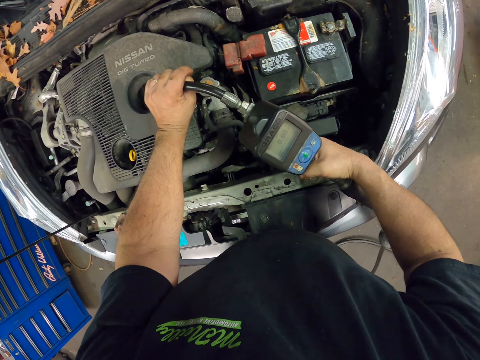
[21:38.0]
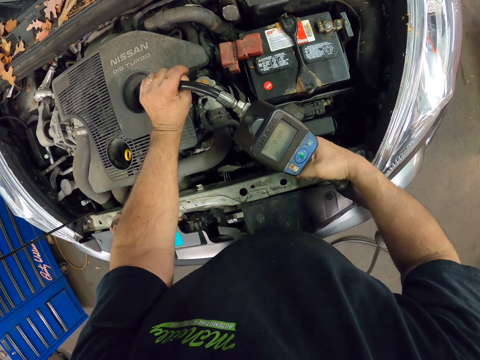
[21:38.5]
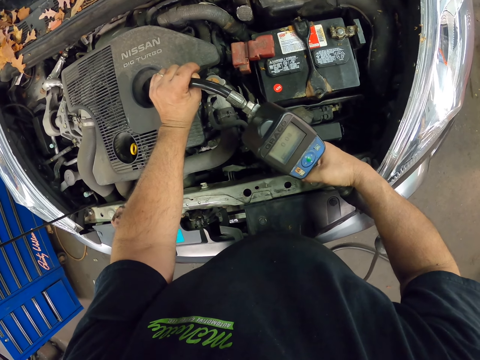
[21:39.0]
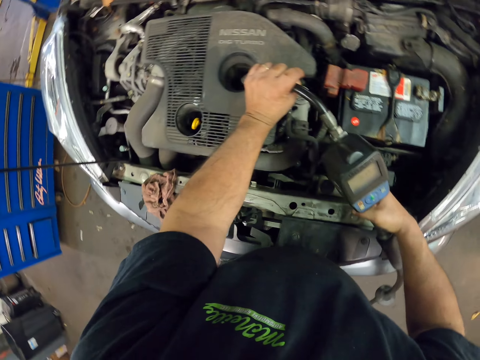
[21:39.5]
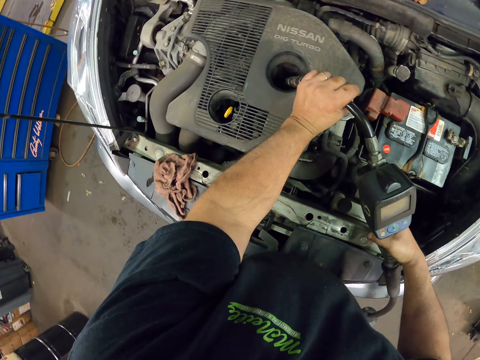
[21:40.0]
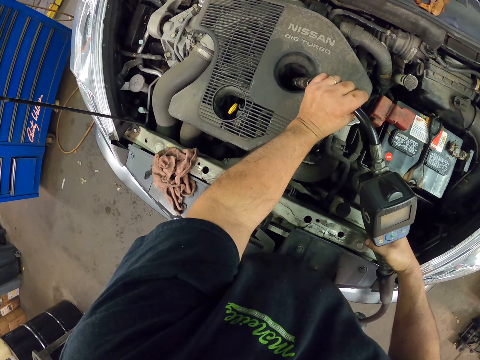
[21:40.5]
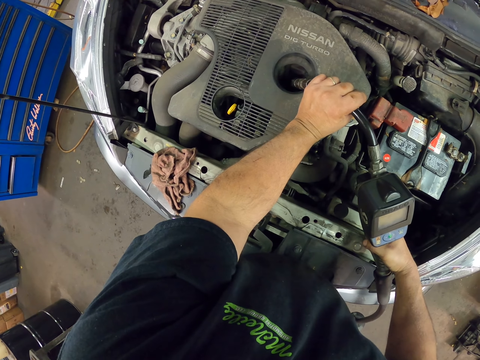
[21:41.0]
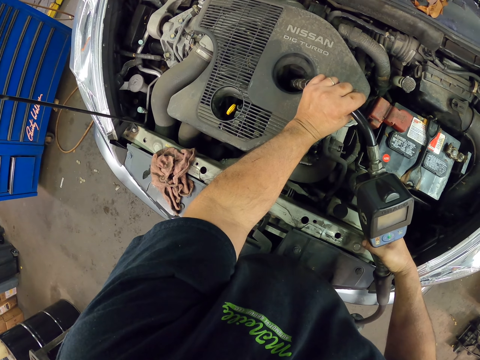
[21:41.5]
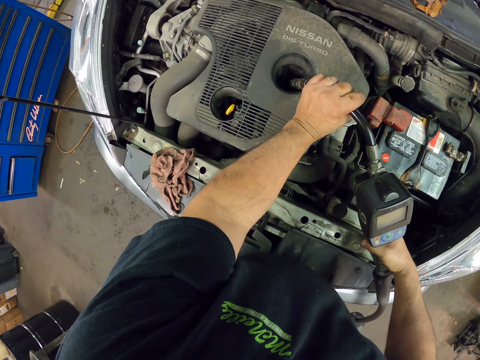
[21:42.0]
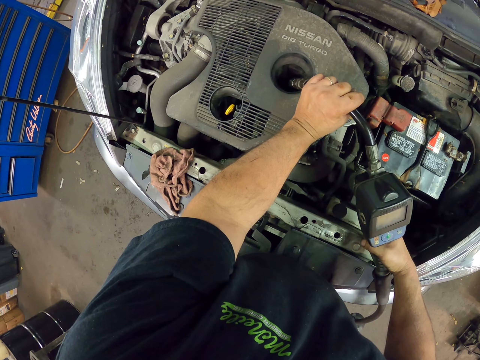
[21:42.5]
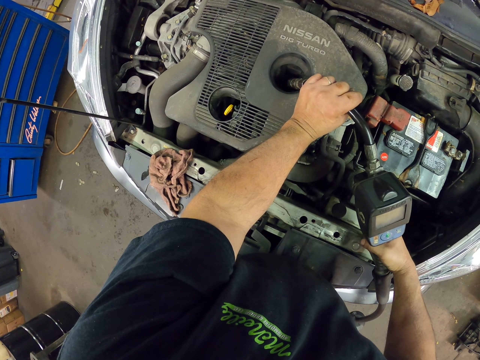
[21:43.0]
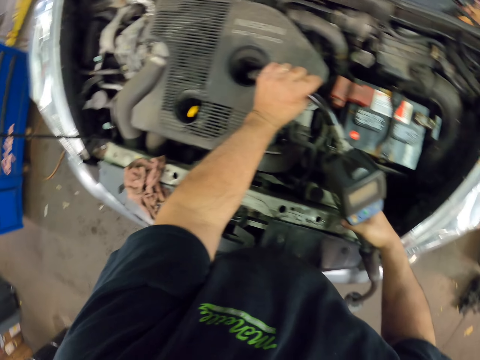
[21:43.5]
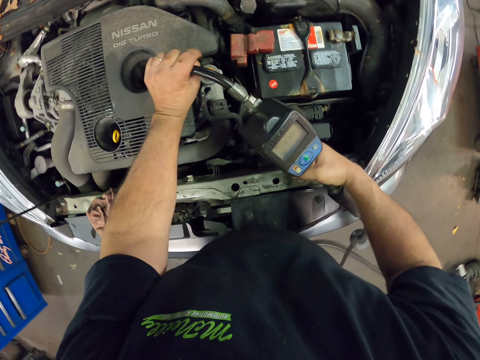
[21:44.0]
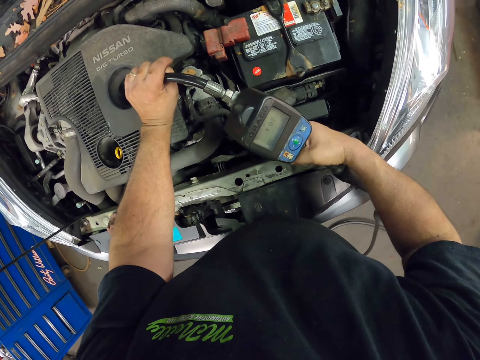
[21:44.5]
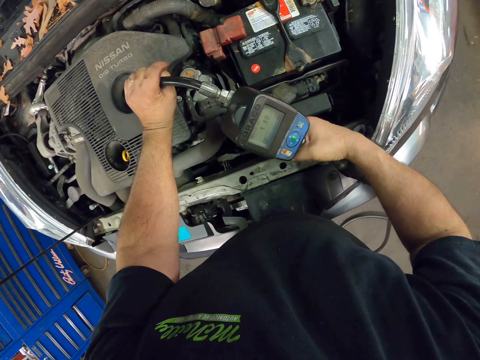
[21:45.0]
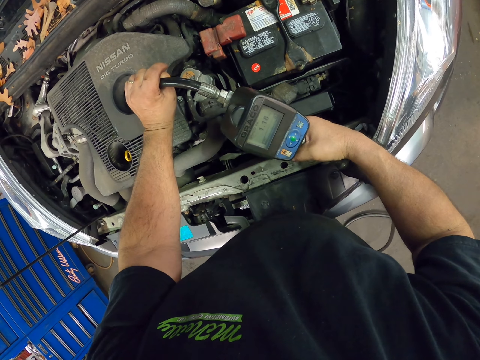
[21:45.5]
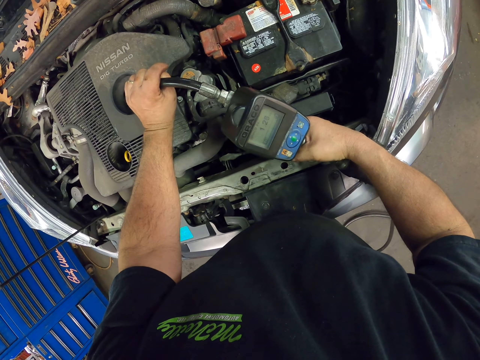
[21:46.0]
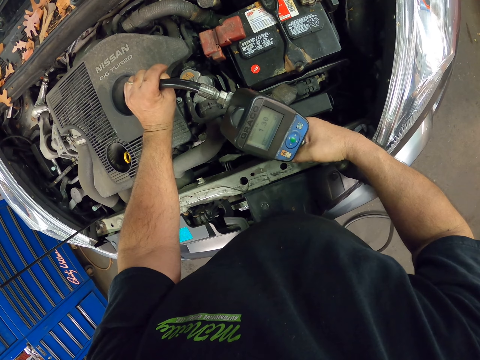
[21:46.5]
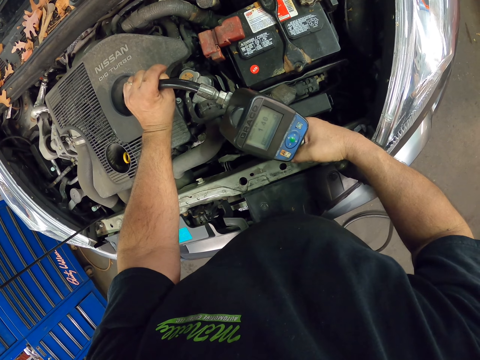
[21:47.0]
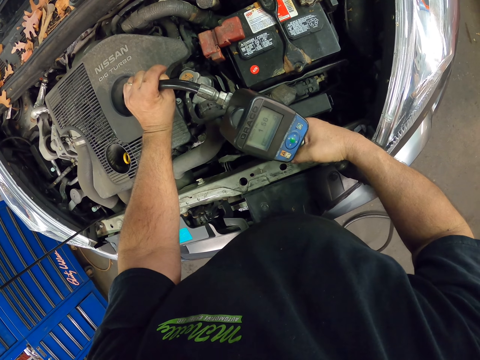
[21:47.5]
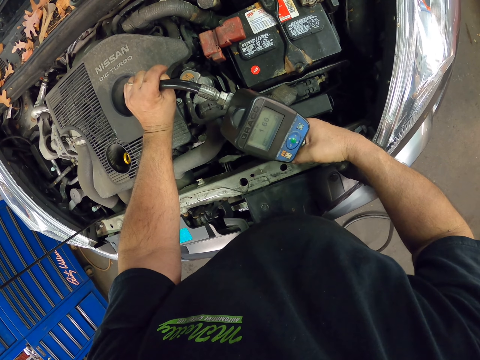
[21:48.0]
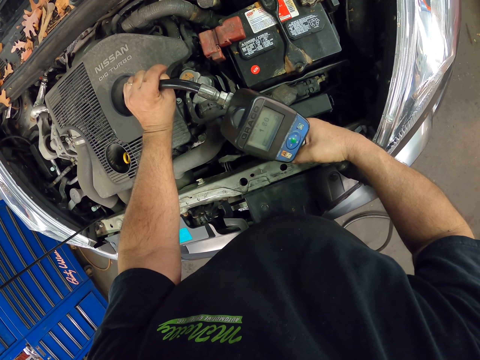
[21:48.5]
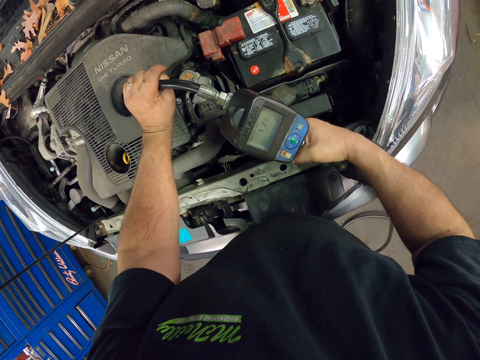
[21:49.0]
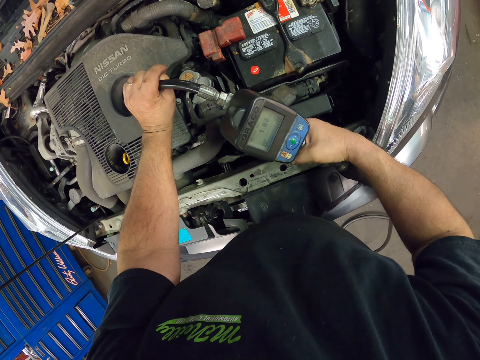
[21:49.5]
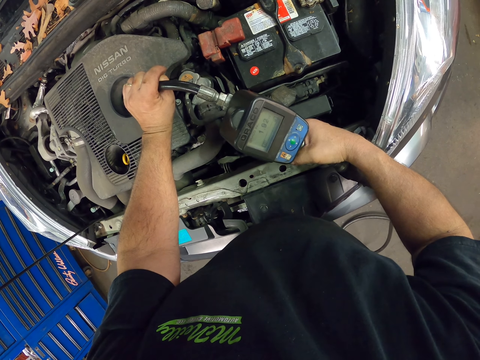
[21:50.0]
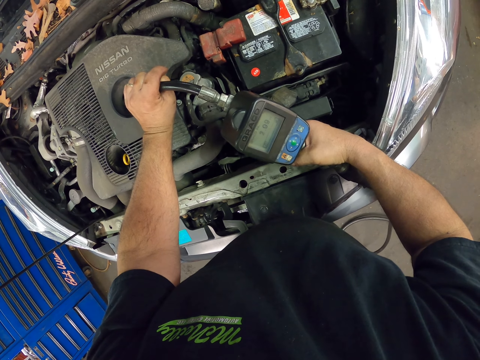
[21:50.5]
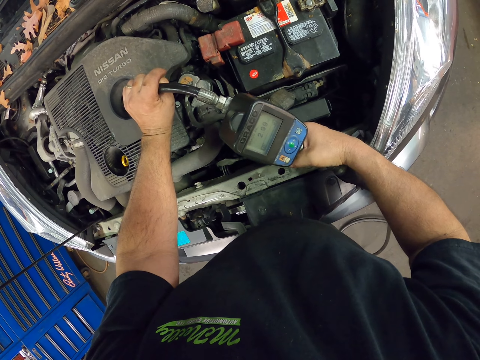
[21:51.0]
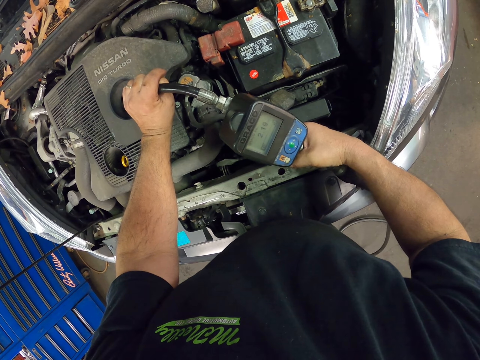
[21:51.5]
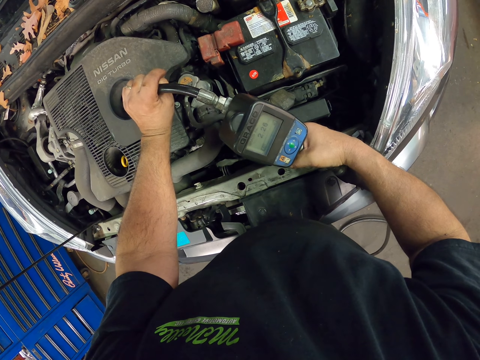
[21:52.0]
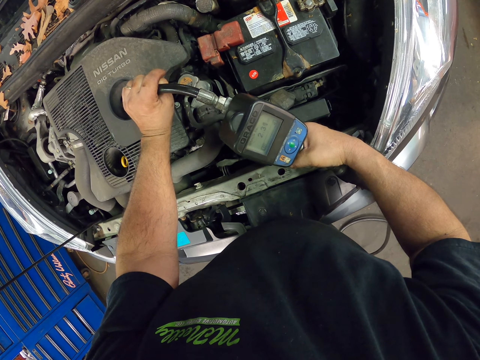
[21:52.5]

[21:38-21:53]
The camera wearer looks around the garage. They look at the engine. They look at the oil pump reader.

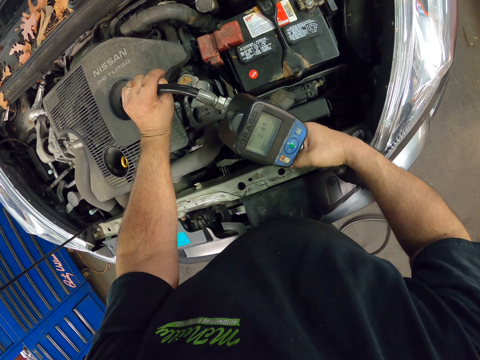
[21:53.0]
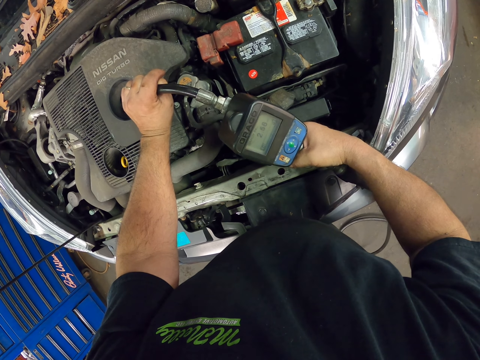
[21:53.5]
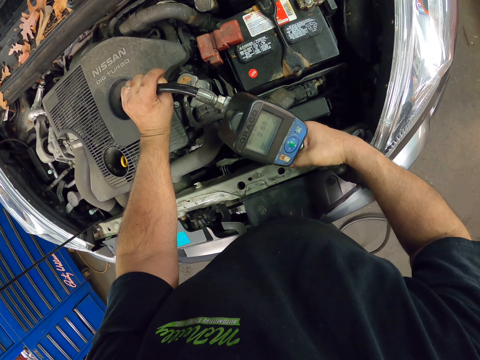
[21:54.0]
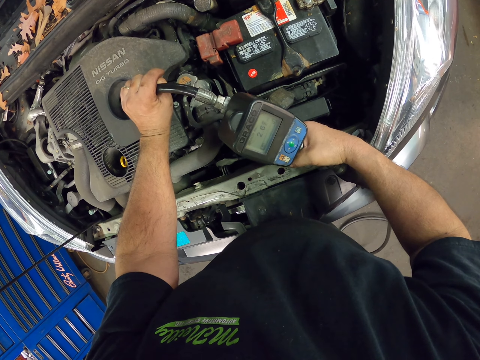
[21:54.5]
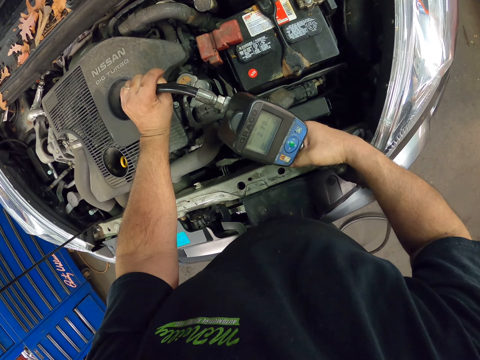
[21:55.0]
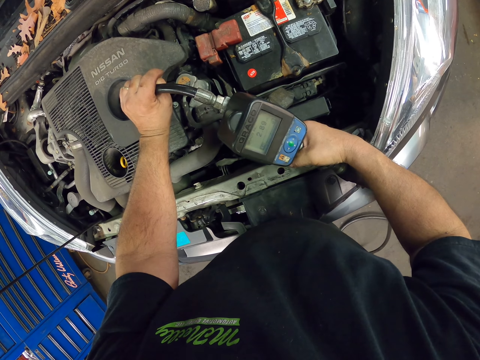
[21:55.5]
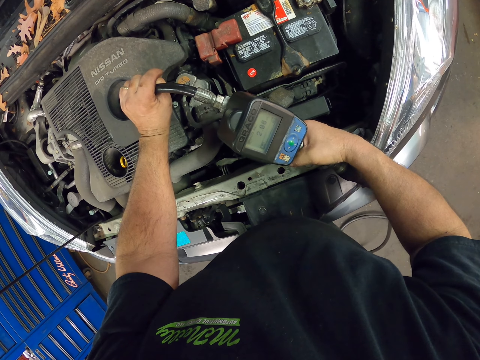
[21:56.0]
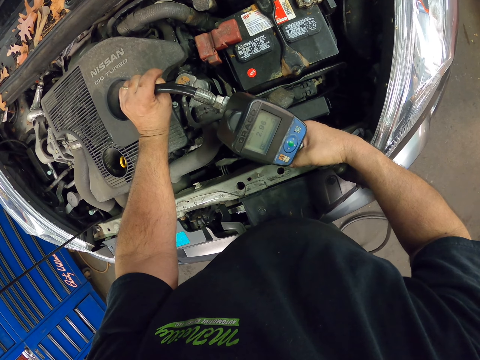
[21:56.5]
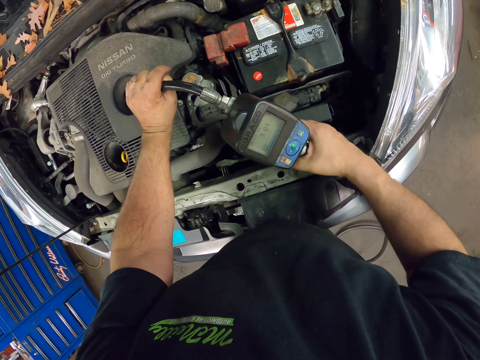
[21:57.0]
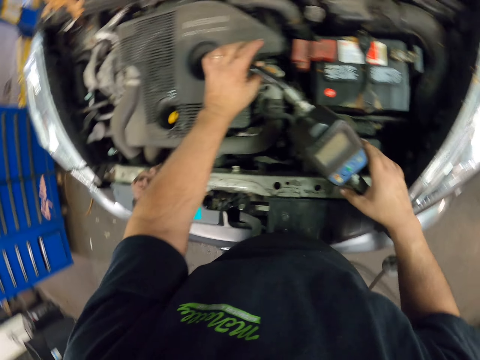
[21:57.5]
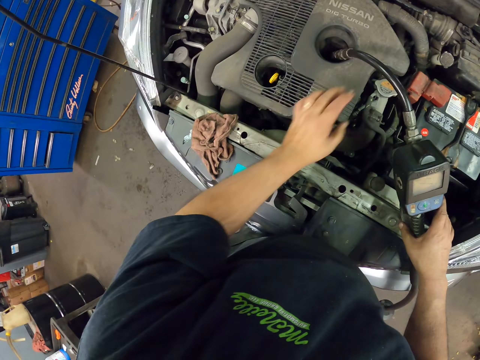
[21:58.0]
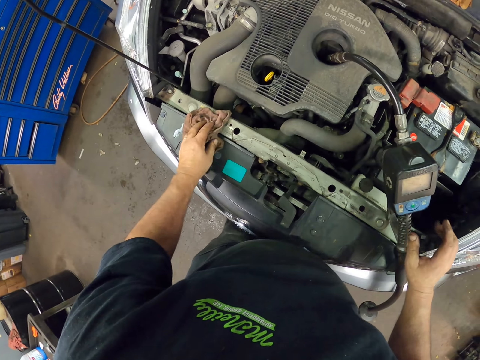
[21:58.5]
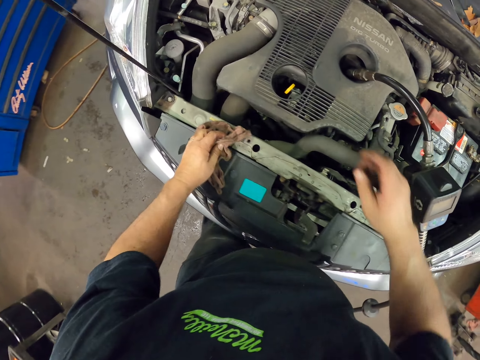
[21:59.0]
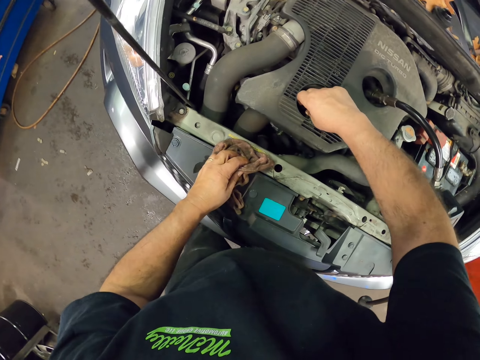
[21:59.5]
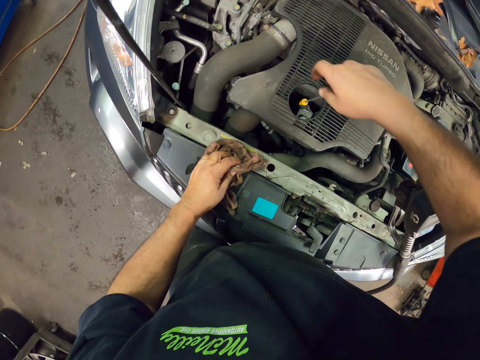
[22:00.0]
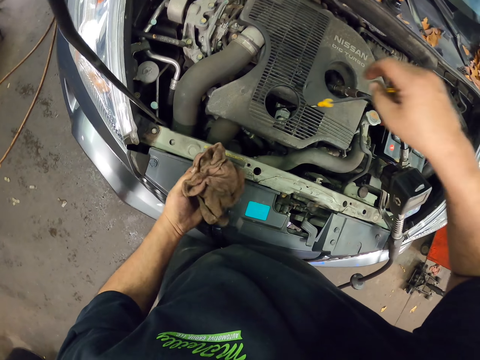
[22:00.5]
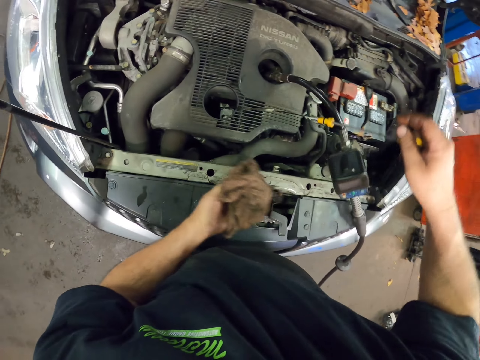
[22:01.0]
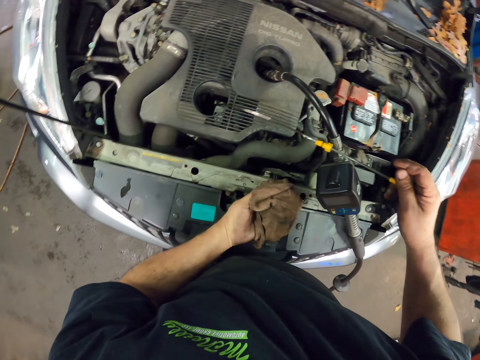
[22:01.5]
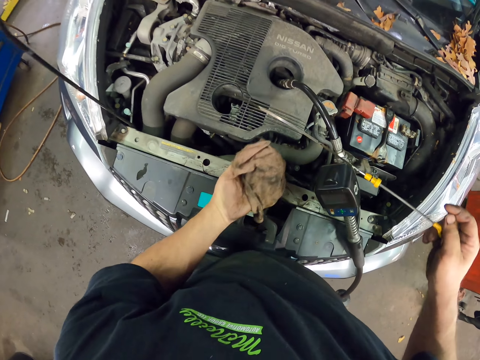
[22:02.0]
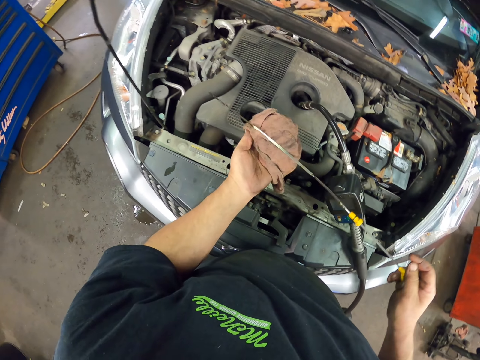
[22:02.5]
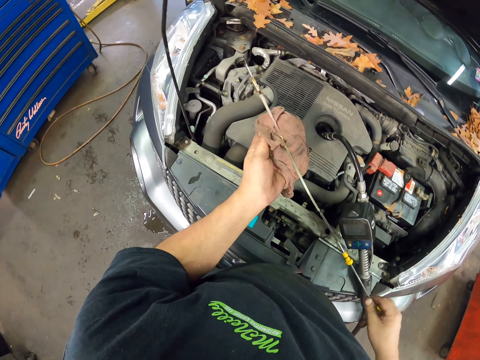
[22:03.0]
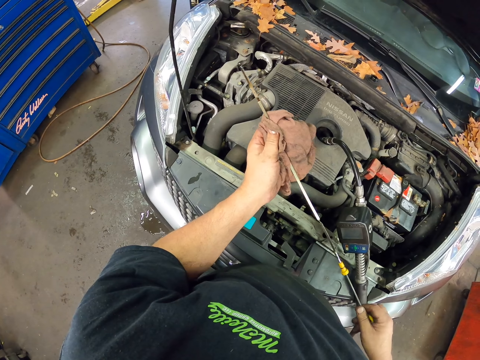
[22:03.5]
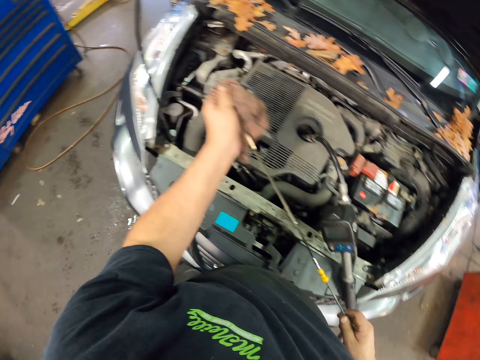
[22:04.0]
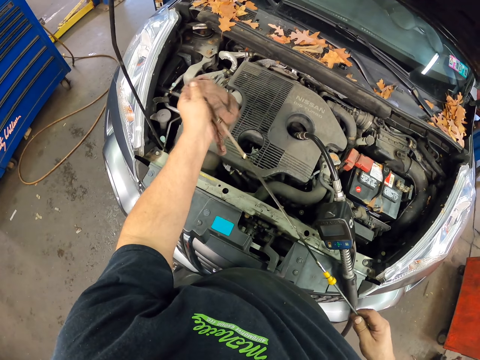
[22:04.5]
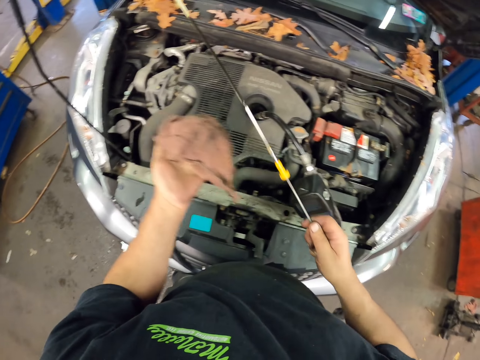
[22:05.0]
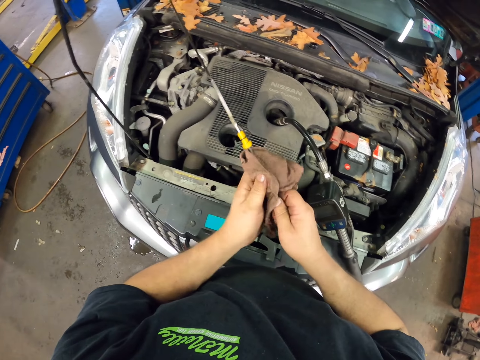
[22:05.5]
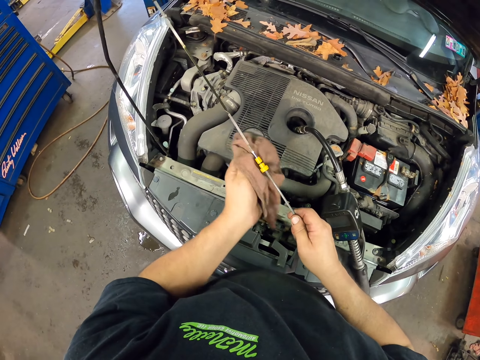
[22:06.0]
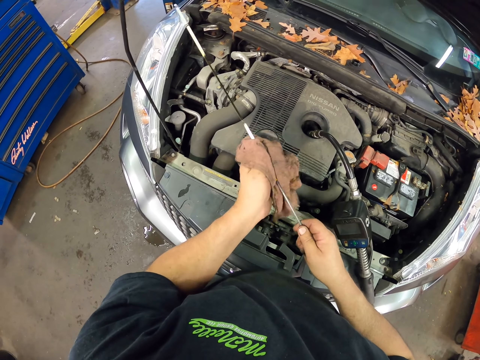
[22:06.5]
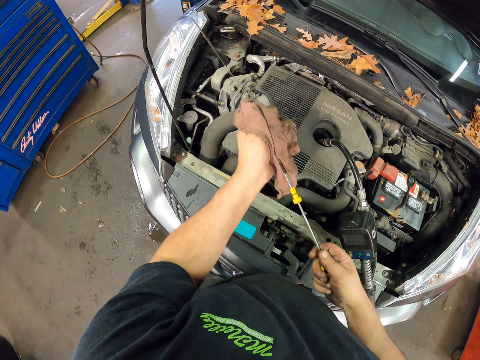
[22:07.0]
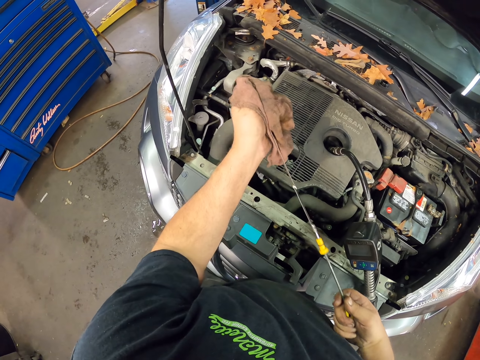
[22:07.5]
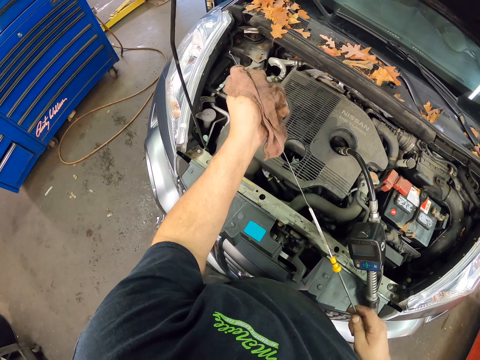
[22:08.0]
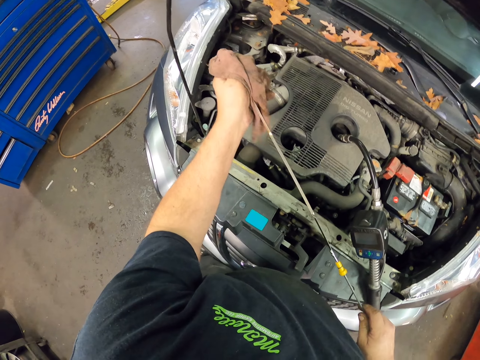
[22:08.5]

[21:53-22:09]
The camera wearer picks up a towel from the car. They pull the dipstick from the oil tank. They wipe the dipstick with the towel.
